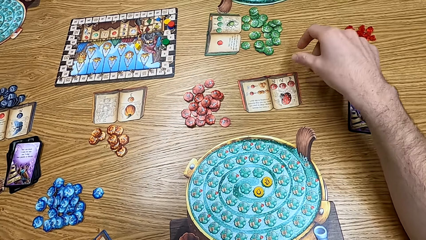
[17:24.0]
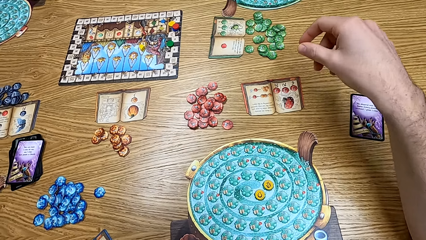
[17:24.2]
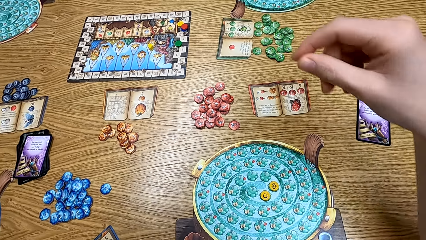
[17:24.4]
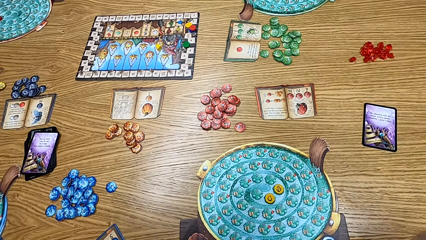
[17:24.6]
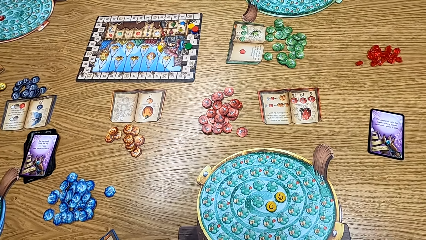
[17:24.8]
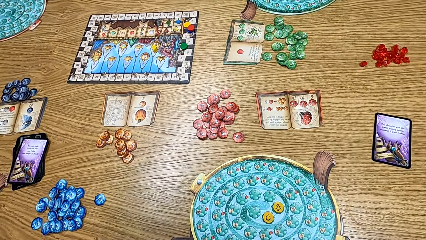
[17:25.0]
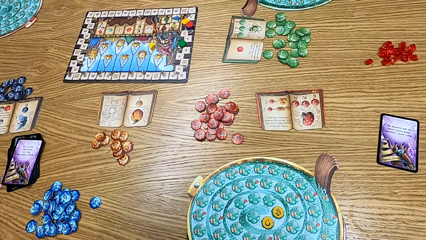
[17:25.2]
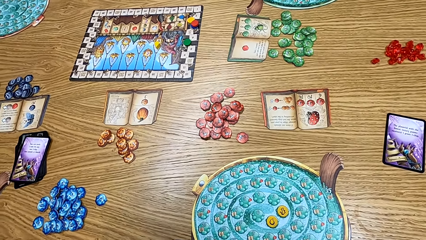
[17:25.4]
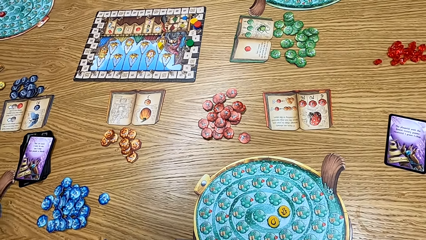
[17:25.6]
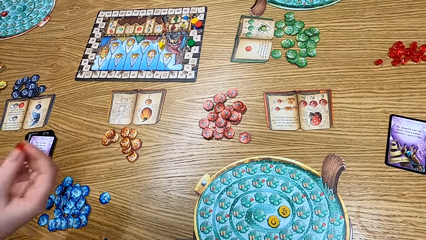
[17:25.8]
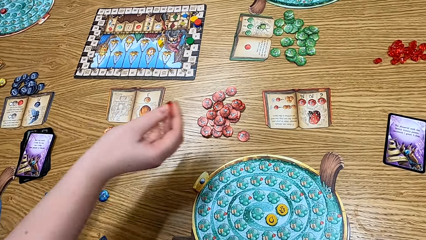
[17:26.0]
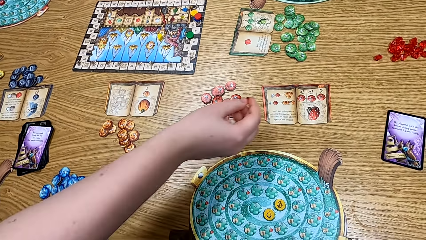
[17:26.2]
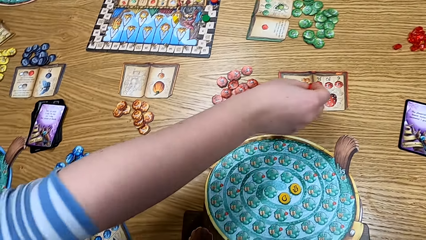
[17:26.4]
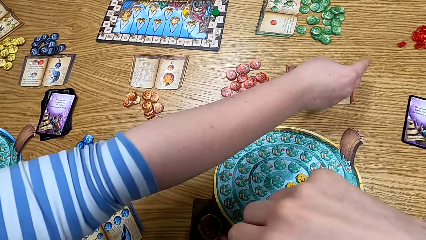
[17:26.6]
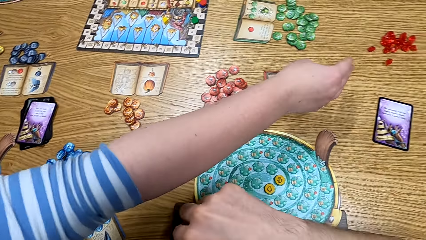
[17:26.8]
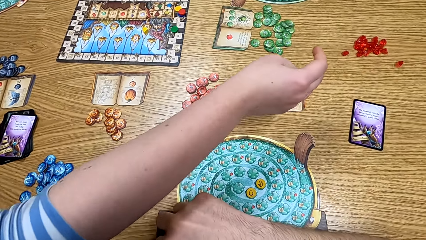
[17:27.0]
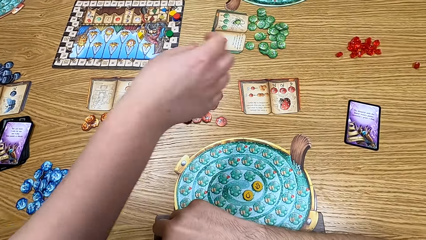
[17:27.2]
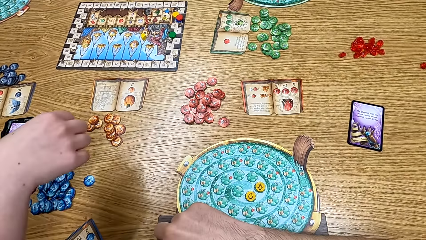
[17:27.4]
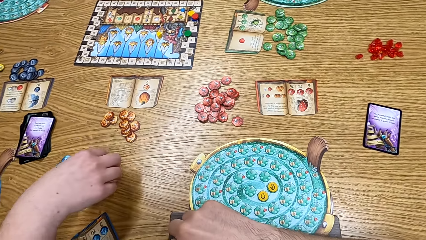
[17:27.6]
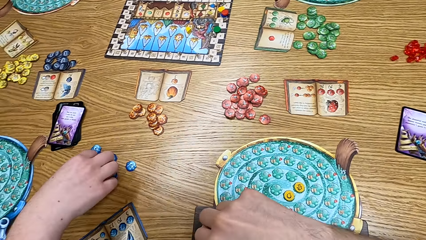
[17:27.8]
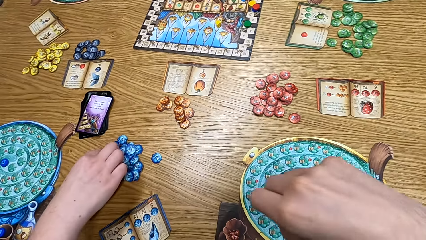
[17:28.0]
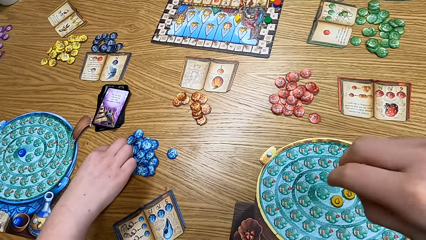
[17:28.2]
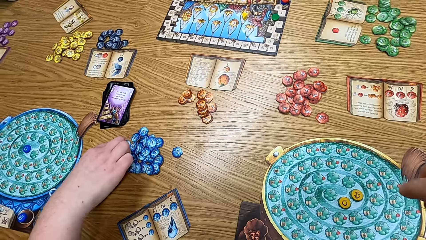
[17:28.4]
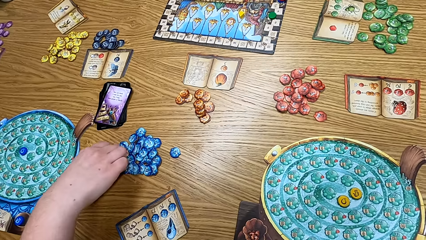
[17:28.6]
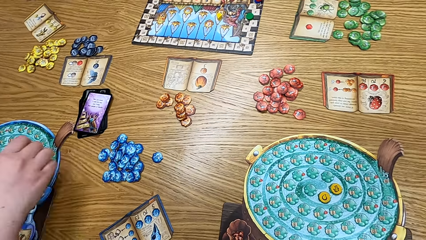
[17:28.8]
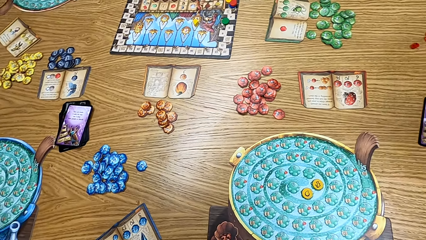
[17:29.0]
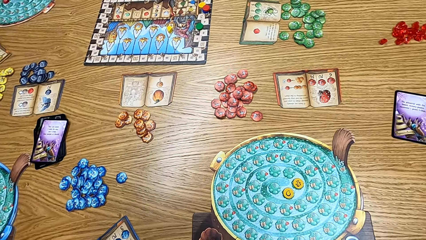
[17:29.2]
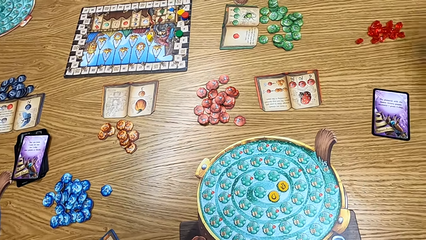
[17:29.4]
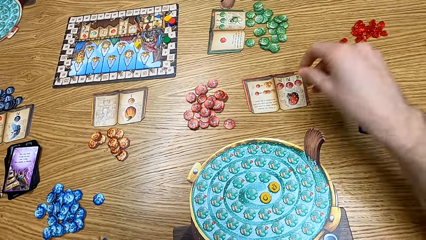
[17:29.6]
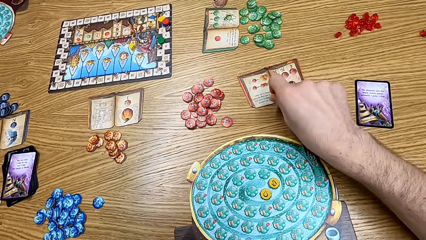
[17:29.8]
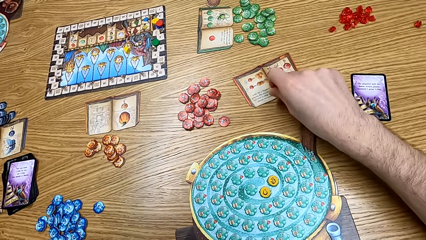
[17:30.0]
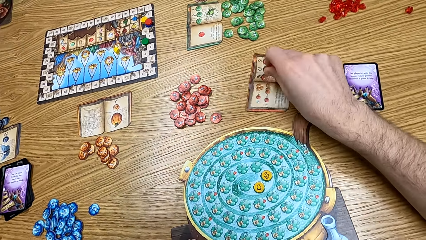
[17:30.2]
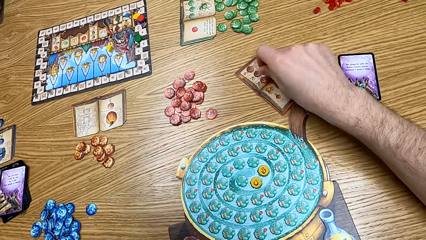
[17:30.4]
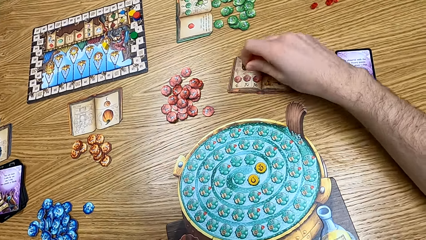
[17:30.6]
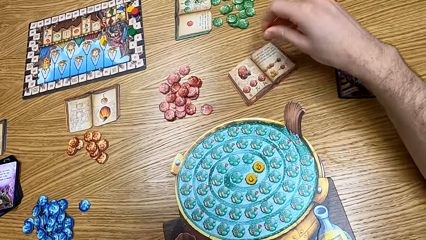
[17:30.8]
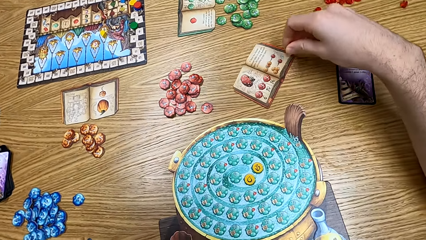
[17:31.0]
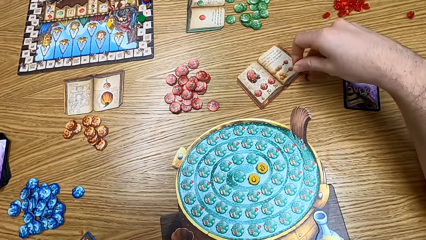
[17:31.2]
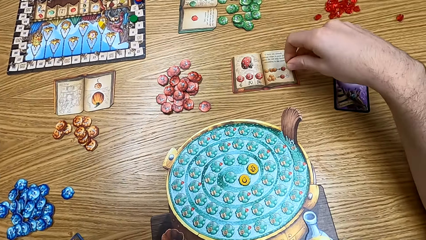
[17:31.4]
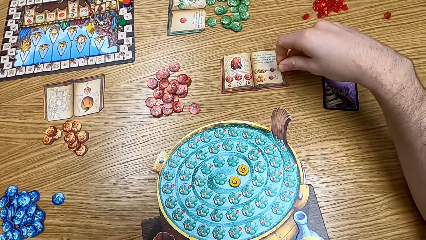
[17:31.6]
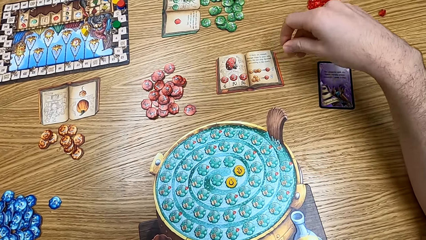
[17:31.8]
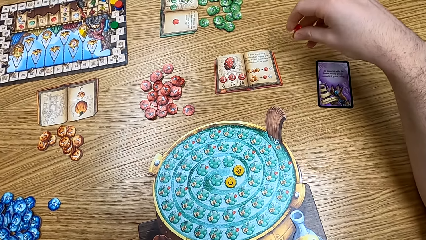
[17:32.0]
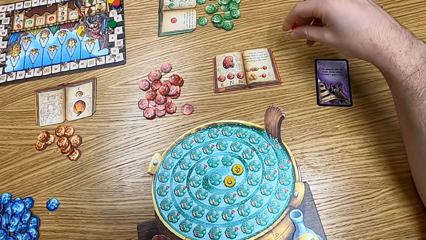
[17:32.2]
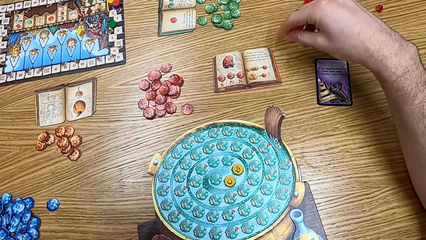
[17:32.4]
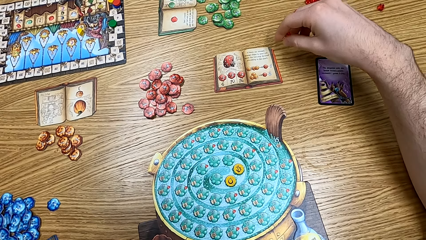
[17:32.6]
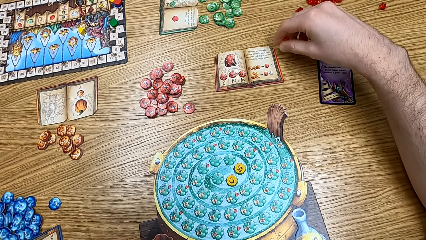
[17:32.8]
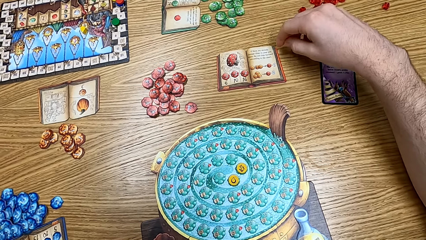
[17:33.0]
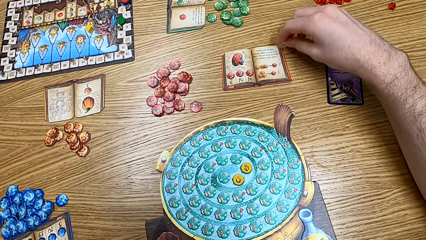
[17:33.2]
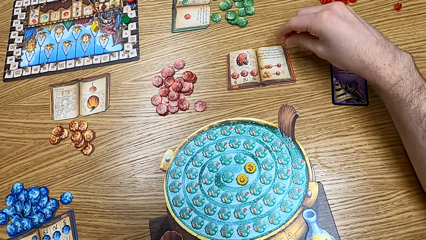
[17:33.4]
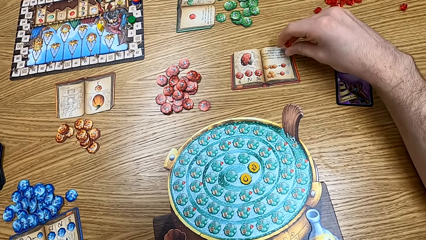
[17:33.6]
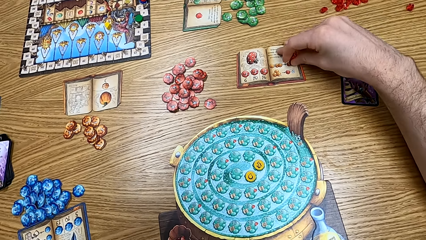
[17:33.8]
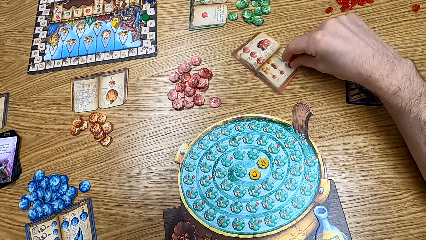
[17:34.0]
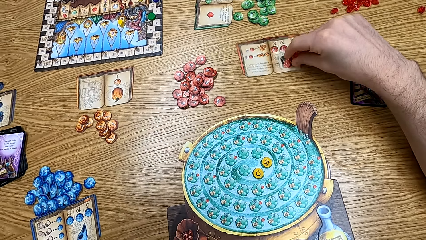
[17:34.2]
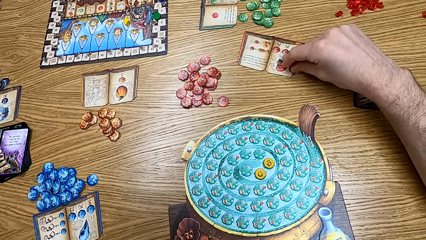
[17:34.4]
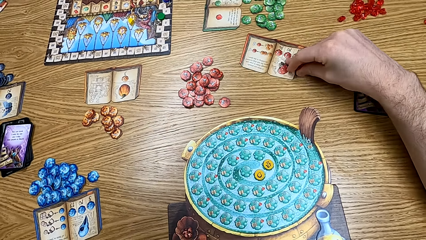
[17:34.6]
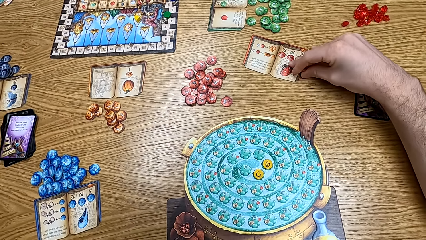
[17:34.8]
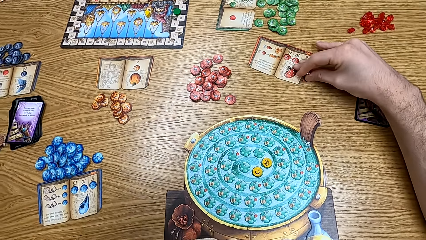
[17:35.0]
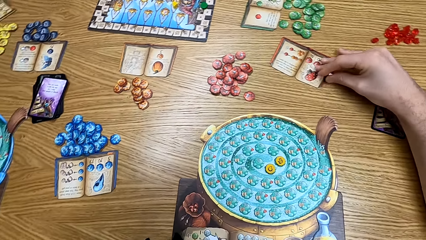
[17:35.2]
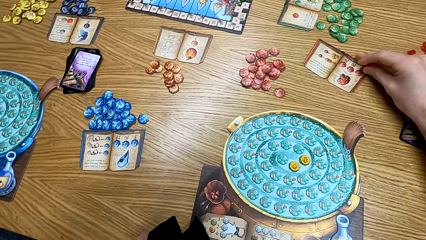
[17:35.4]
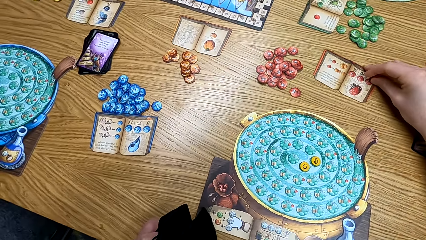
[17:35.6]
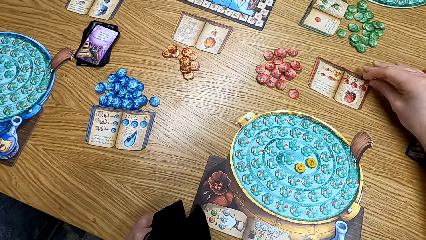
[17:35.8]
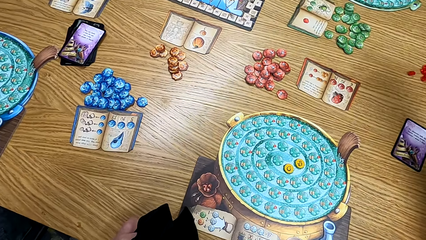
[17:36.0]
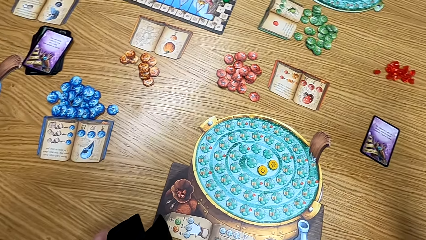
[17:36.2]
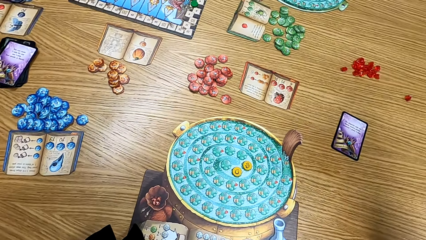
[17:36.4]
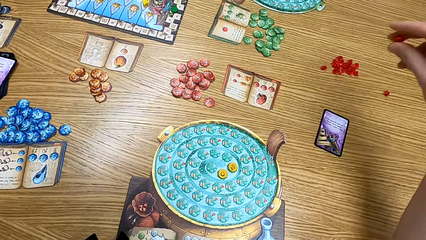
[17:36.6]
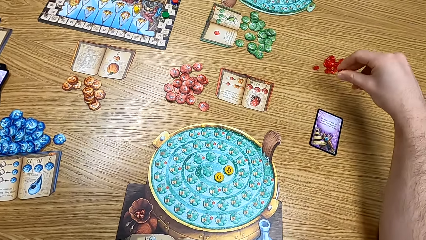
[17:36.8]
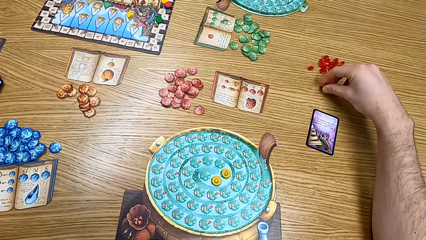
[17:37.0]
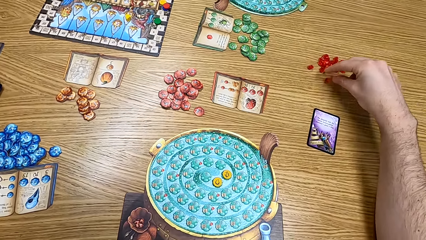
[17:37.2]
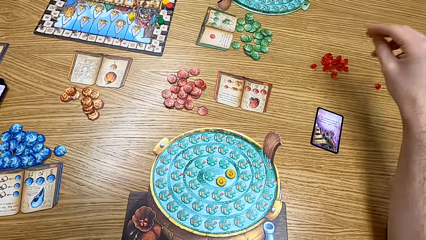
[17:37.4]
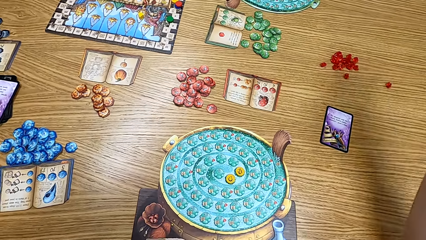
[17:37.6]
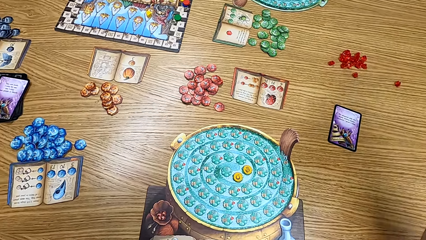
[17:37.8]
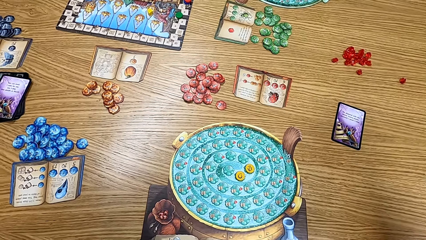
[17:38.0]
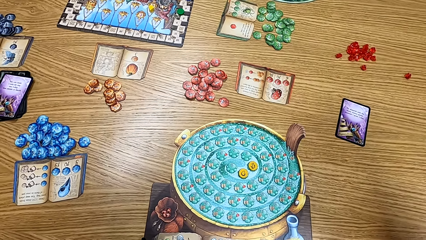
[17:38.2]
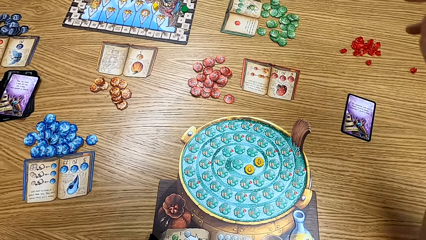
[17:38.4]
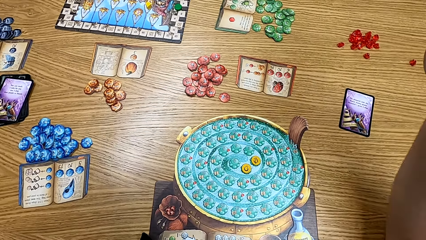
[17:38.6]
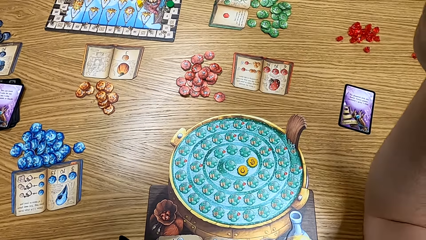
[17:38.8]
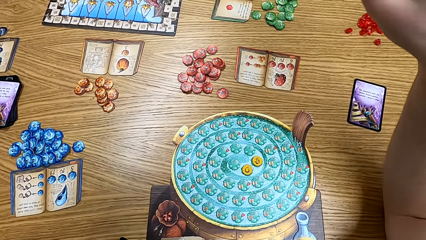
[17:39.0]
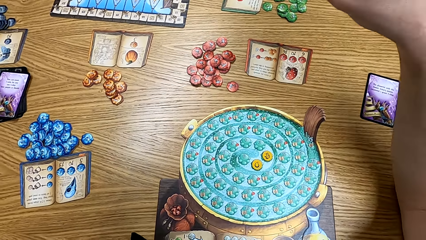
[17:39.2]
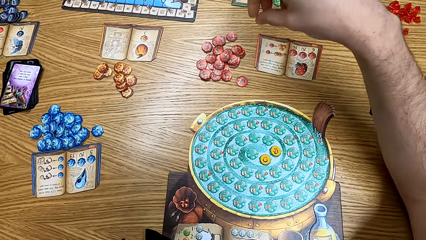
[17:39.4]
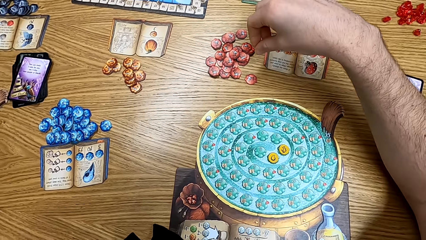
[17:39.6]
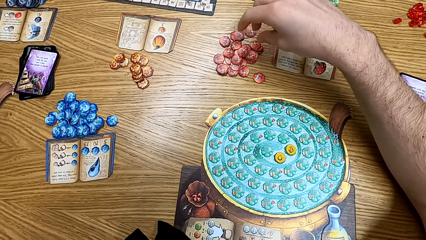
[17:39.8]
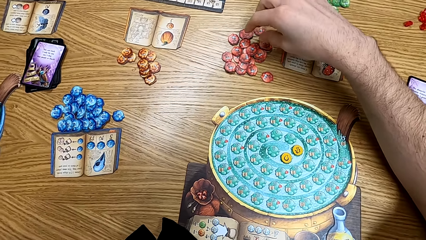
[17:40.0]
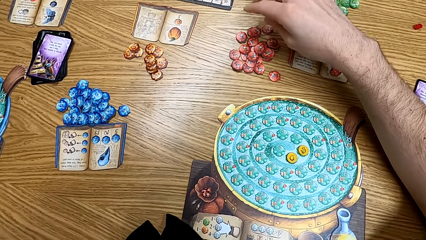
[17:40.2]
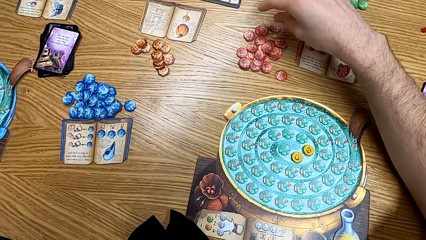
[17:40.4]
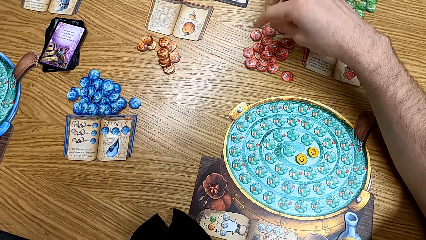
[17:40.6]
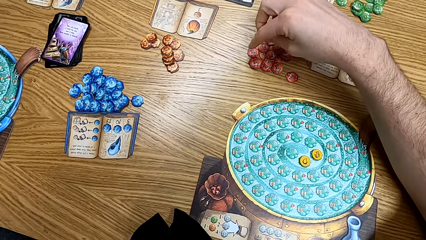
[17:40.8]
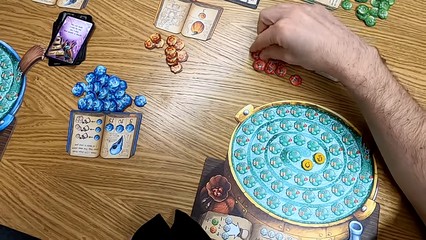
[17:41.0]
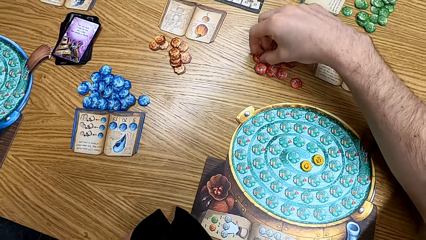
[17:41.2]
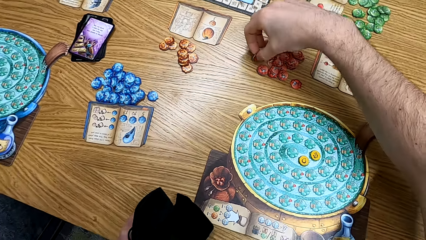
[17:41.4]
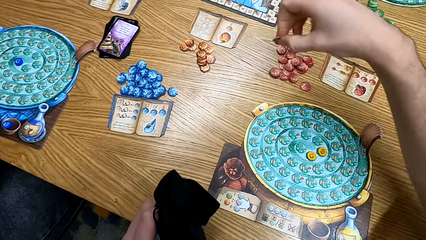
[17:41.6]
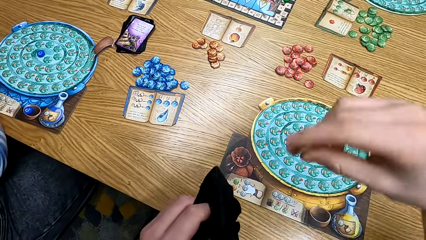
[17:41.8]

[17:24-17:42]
The camera wearer looks at the table. A lady throws the token on the table. The lady picks up the token from the table. The camera wearer plays the game. They check the manual book. They put the token on the table. They pick up the token from the table.
